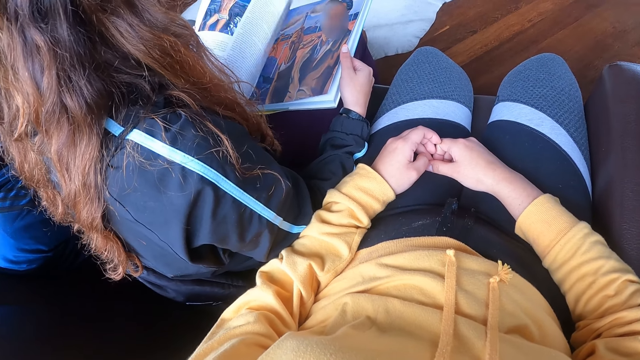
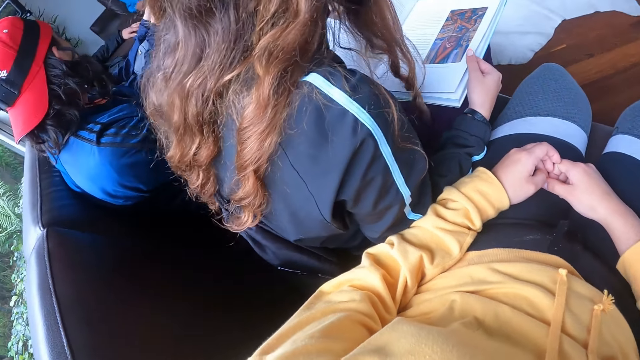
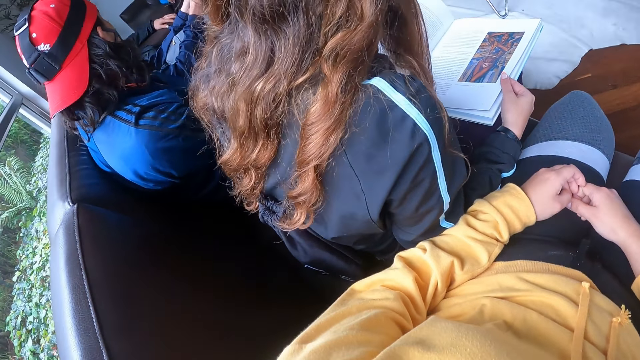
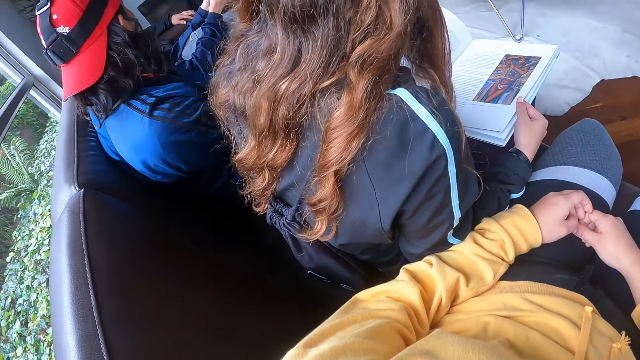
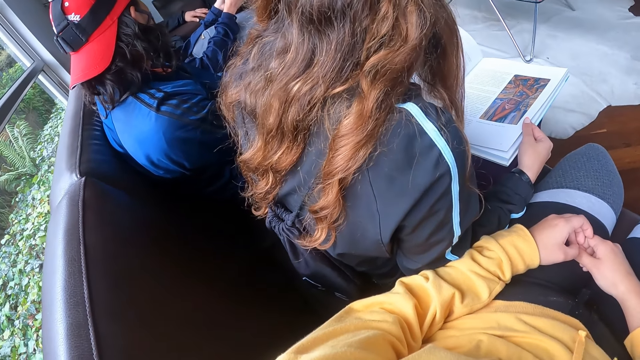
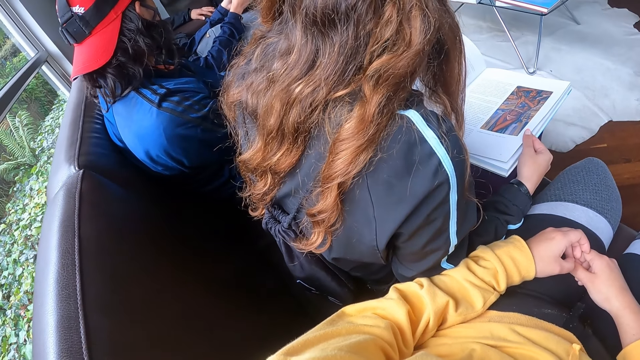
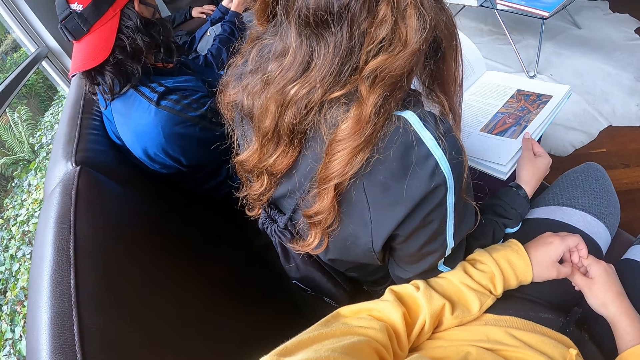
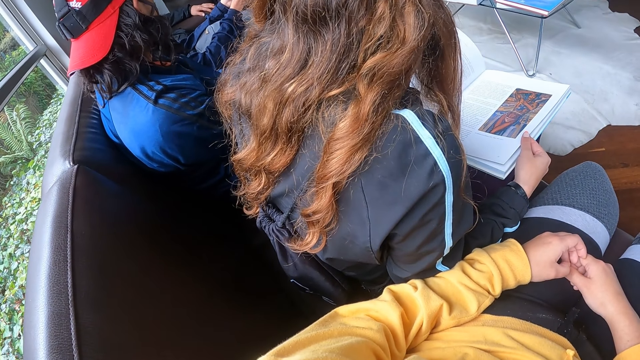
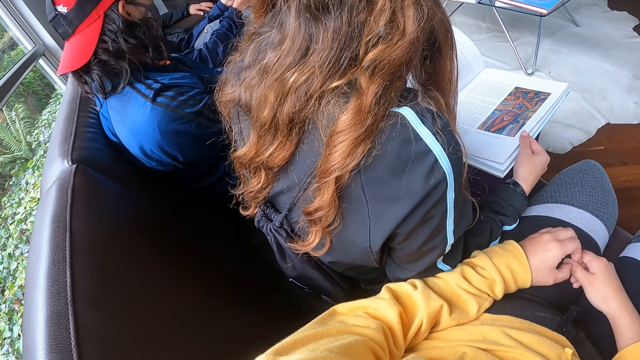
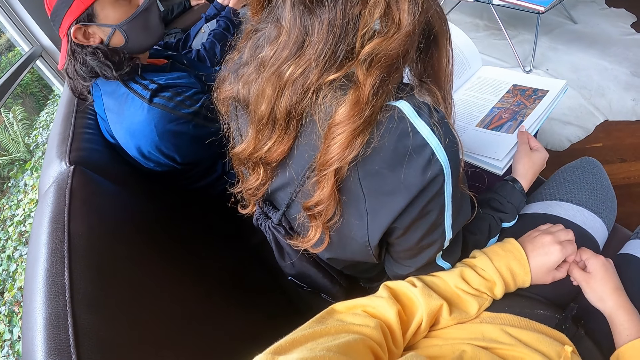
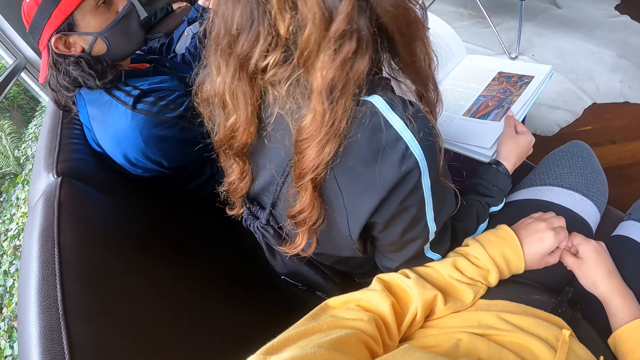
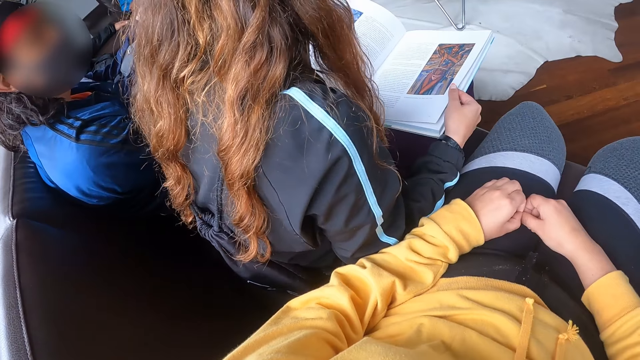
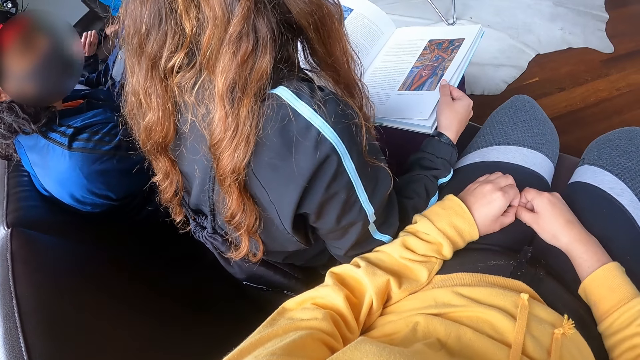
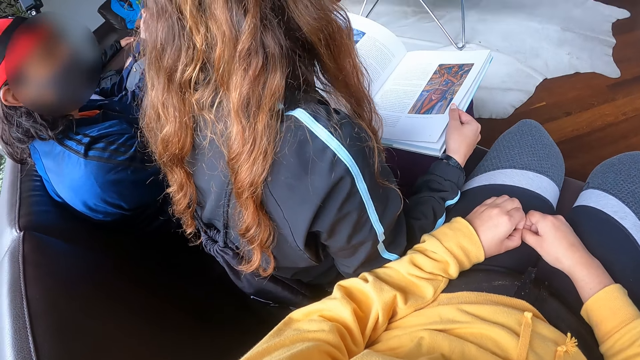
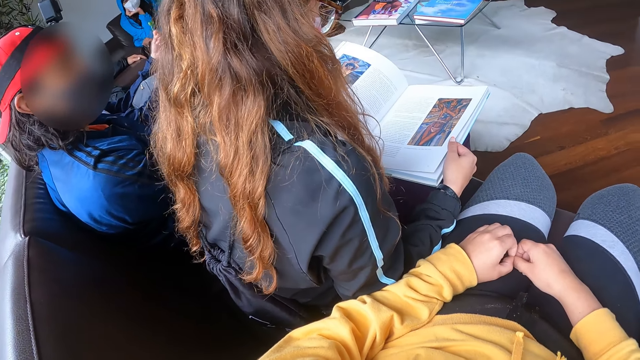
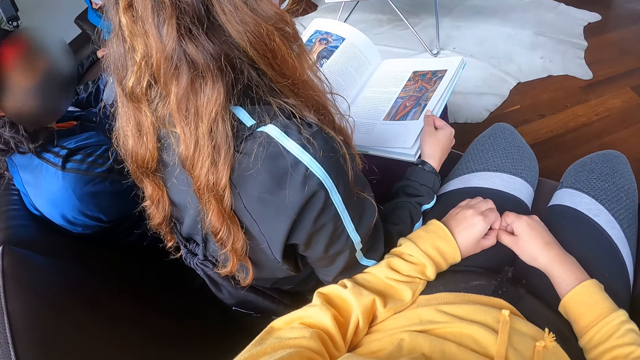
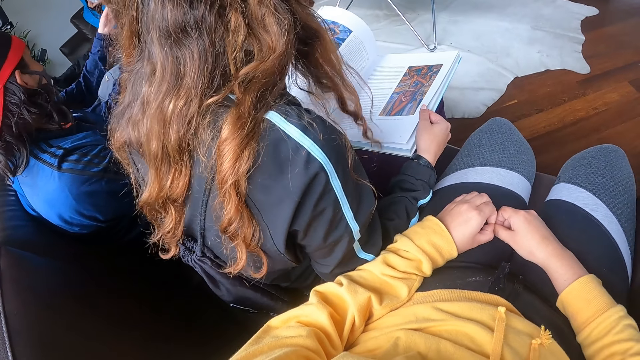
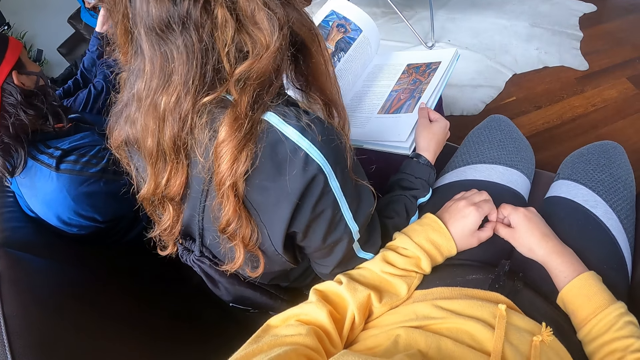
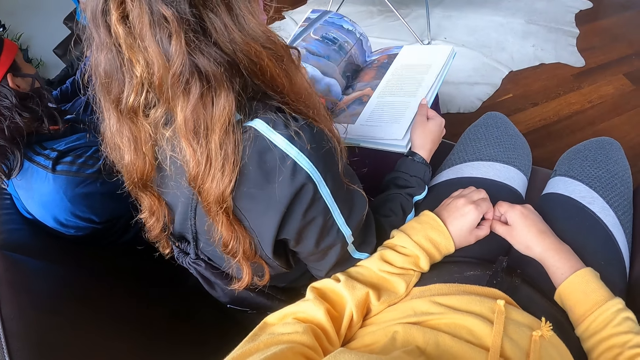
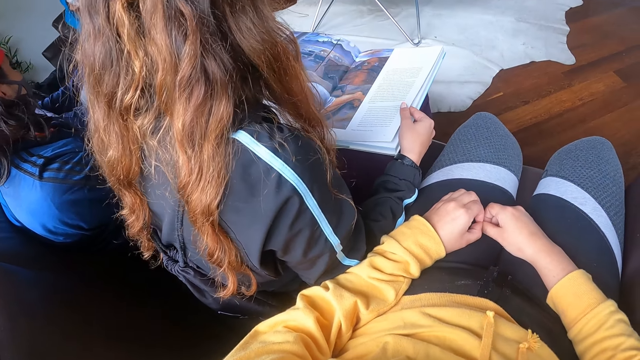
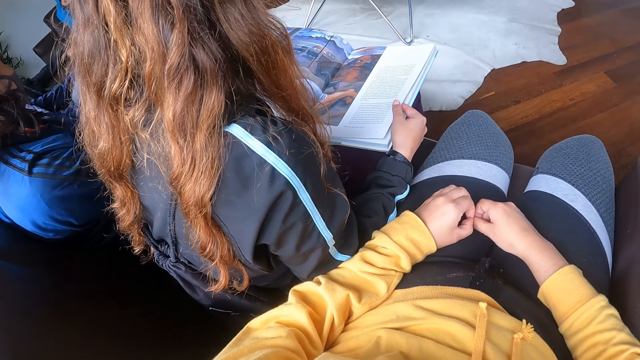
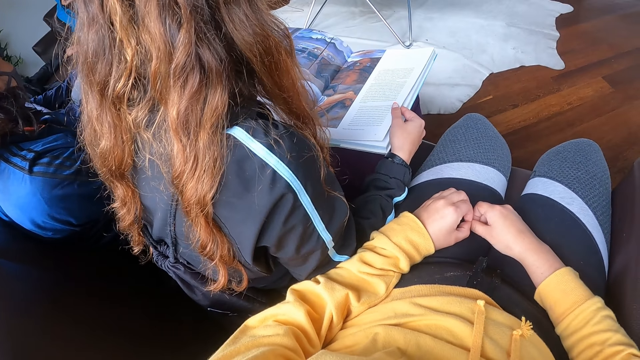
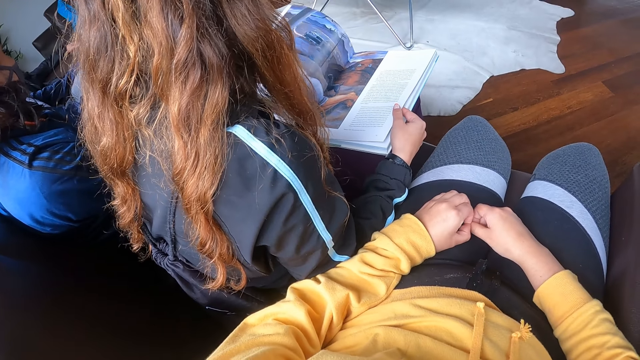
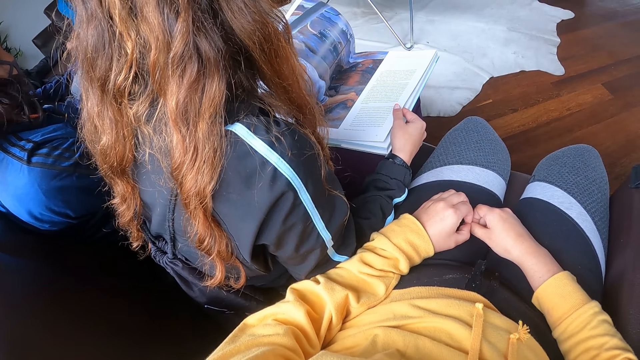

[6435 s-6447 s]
The camera wearer turns around the sofa. The woman opens the pages of the book with her left hand.

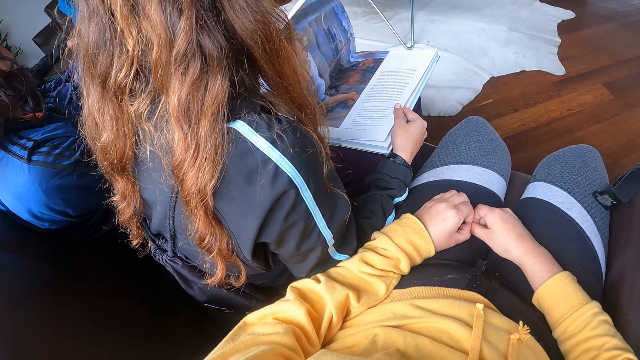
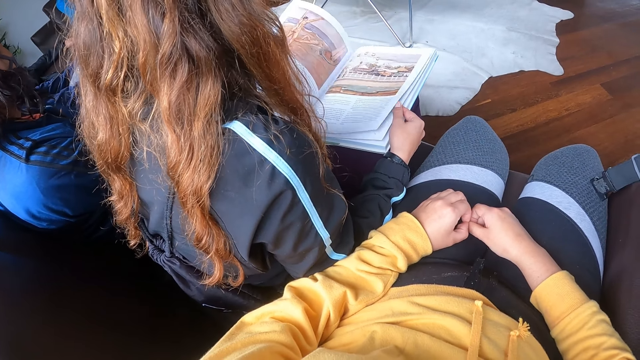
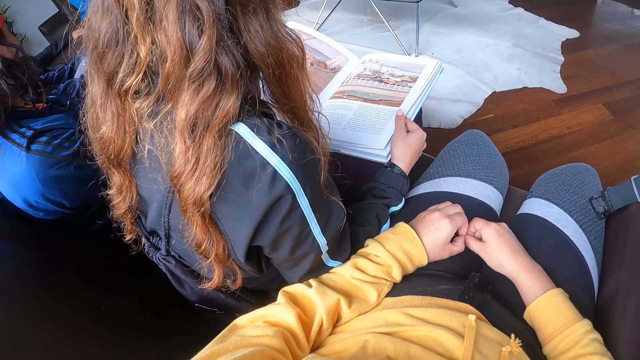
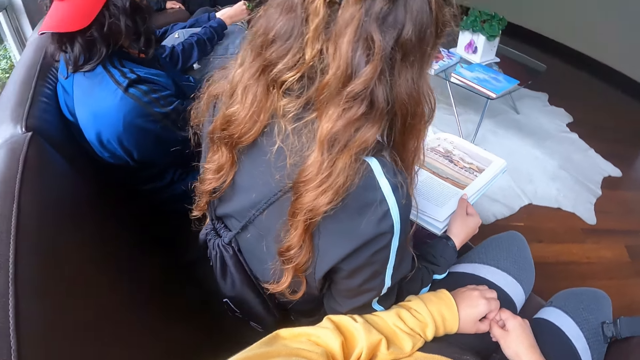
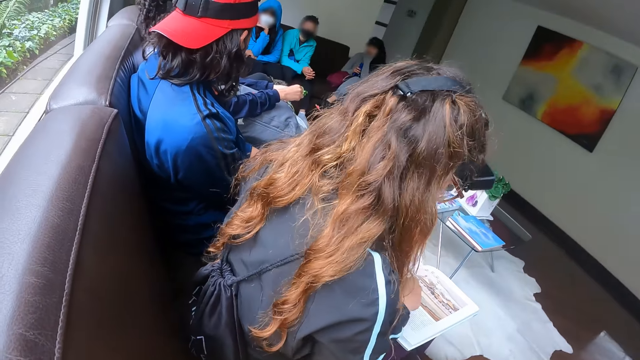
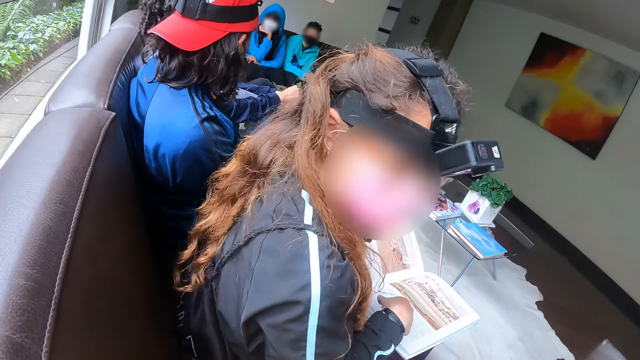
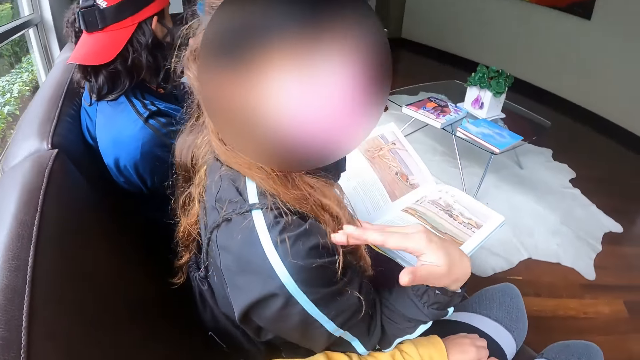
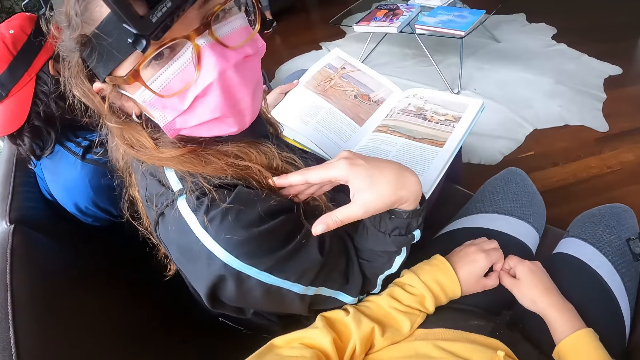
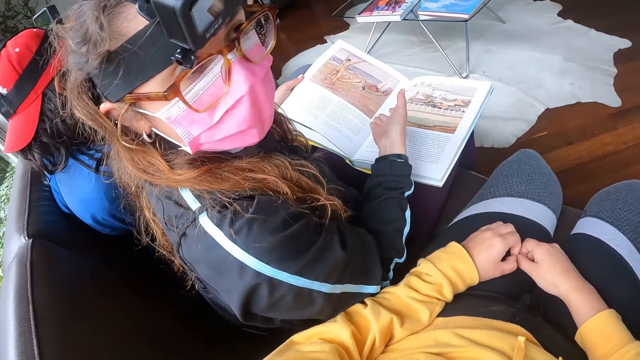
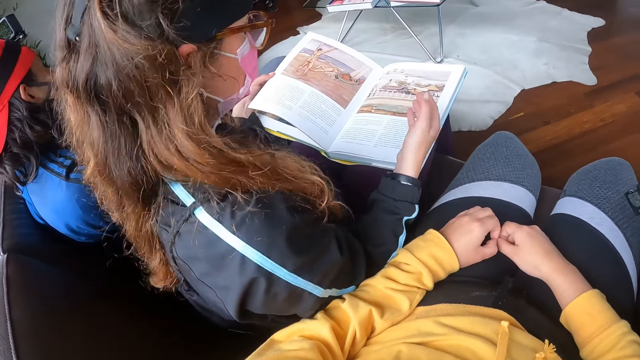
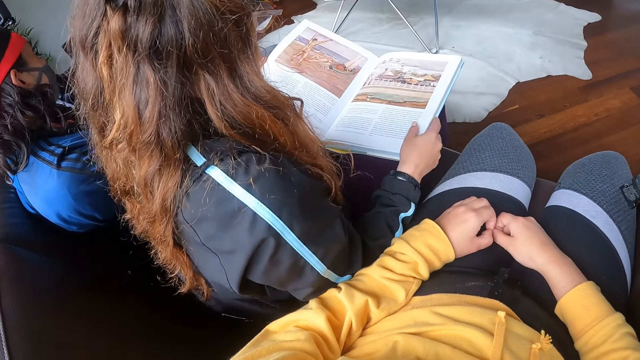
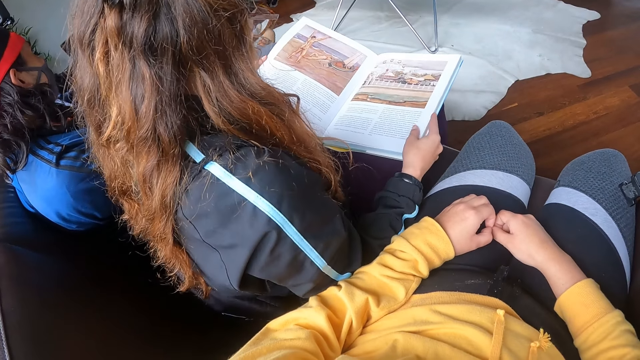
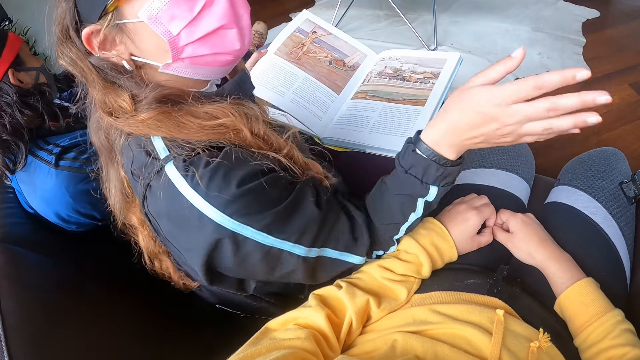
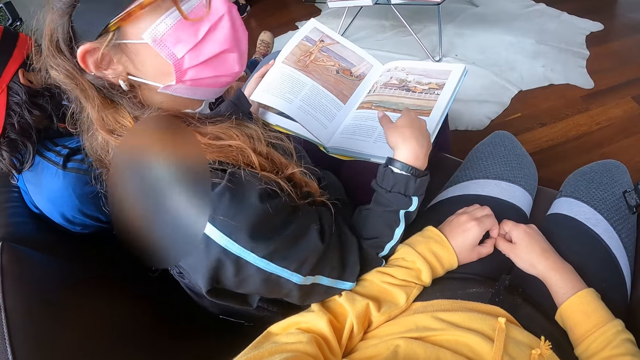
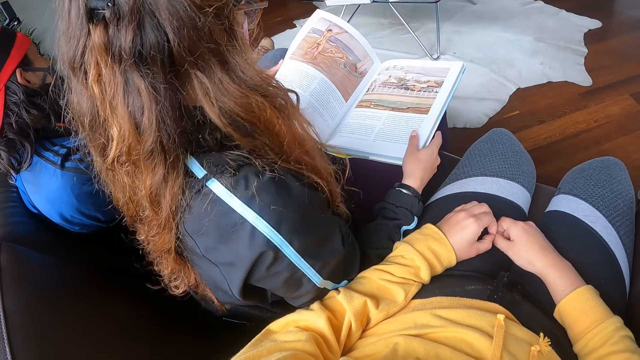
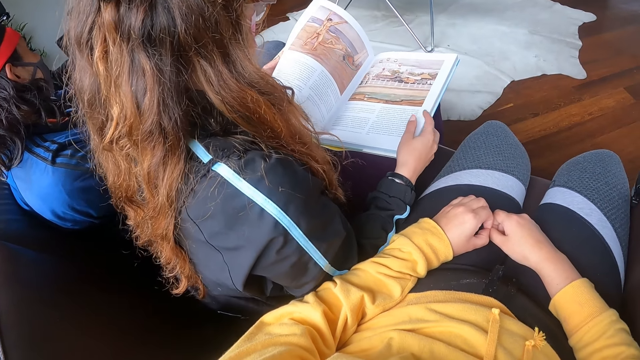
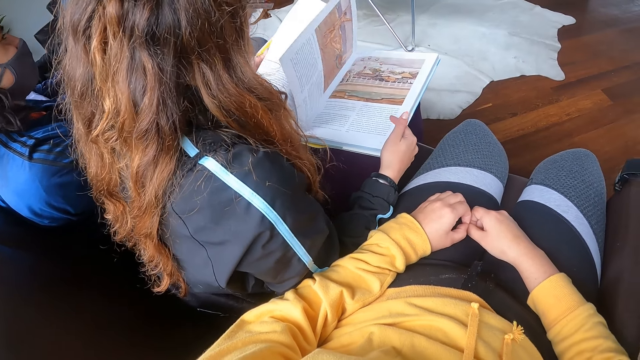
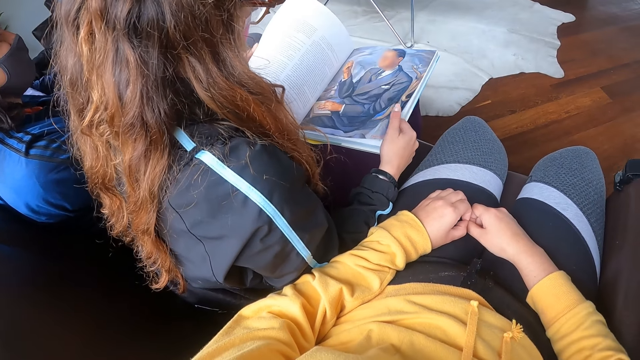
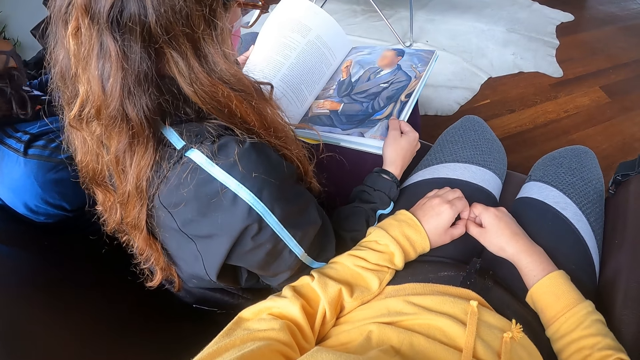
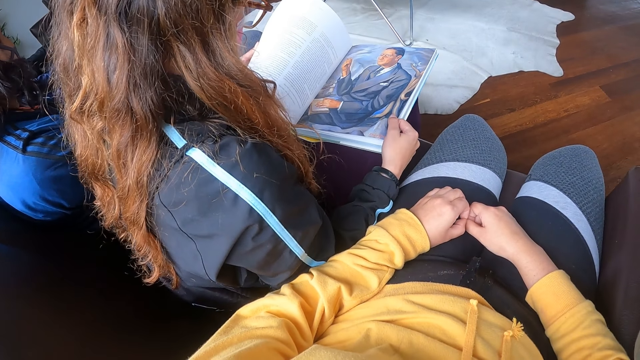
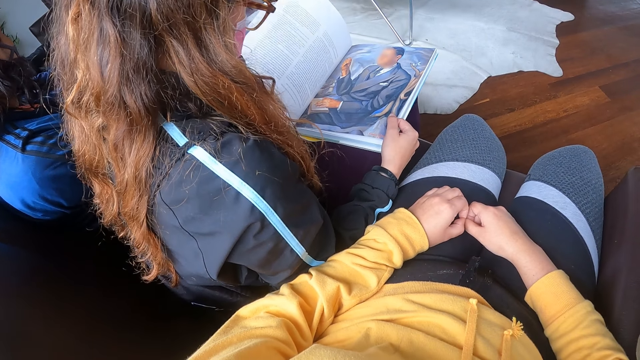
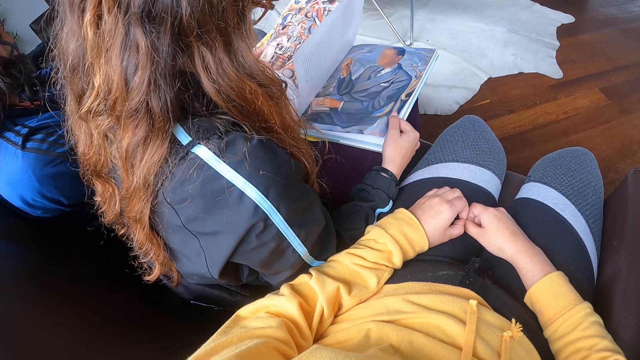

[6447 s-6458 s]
The woman interacts with the camera wearer. The camera wearer stares at the woman. The woman opens the pages of the book with her left hand.
